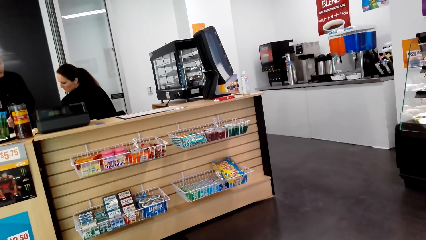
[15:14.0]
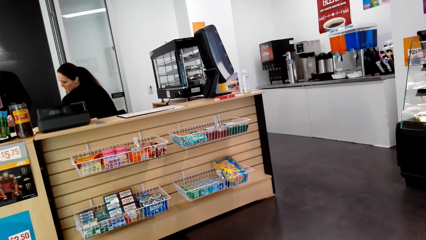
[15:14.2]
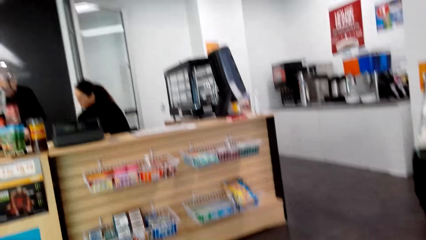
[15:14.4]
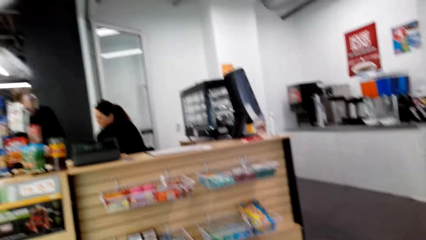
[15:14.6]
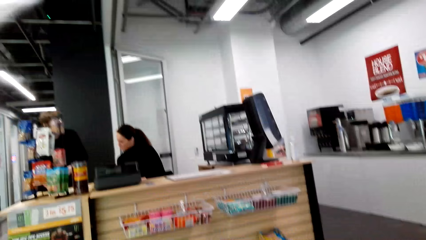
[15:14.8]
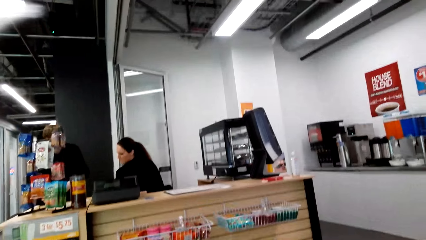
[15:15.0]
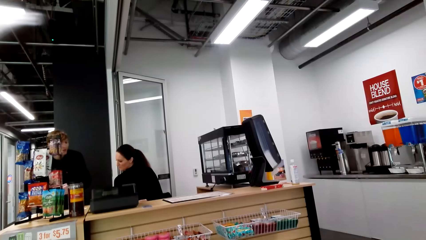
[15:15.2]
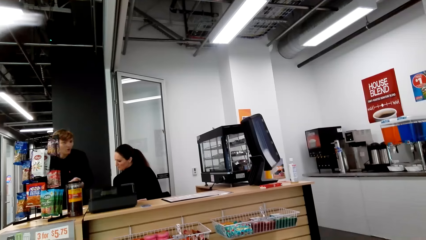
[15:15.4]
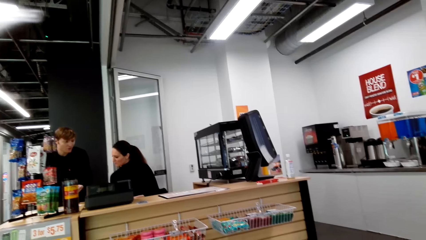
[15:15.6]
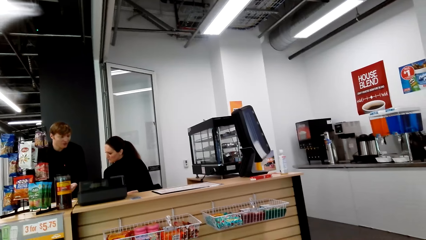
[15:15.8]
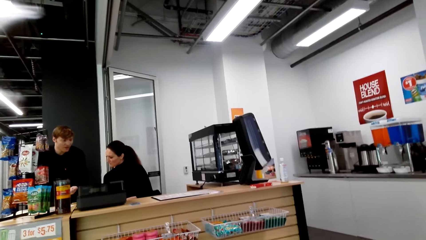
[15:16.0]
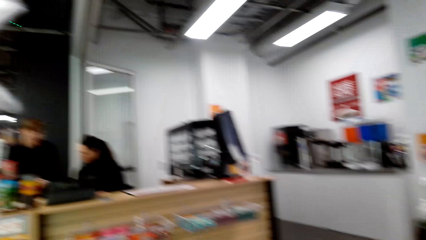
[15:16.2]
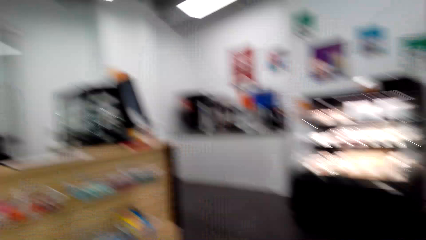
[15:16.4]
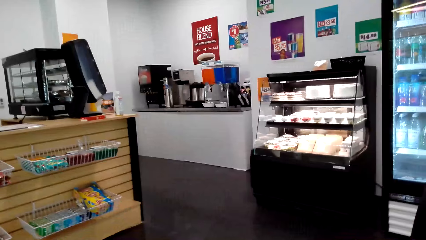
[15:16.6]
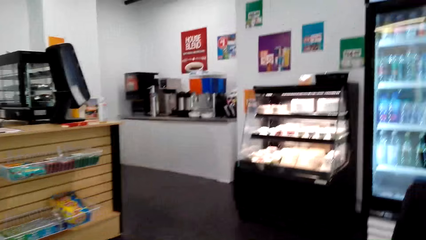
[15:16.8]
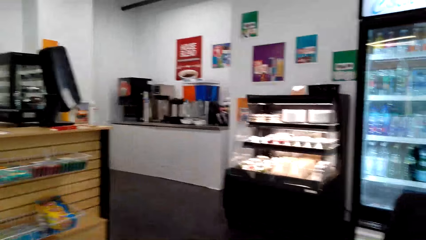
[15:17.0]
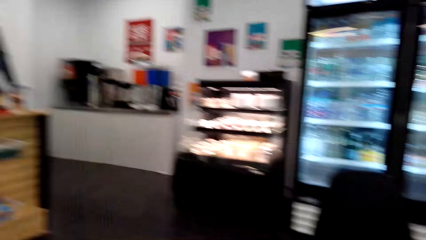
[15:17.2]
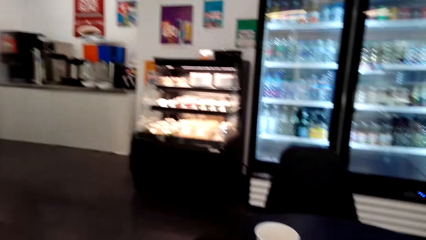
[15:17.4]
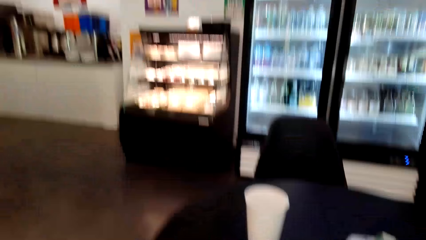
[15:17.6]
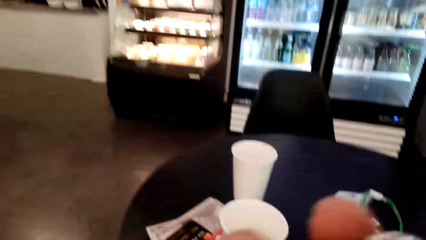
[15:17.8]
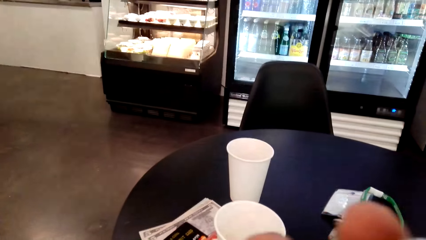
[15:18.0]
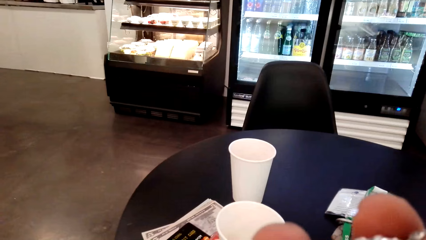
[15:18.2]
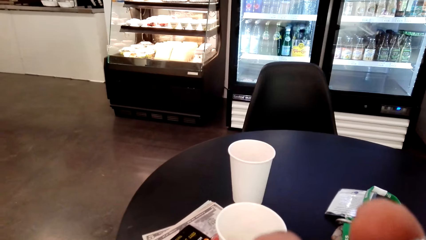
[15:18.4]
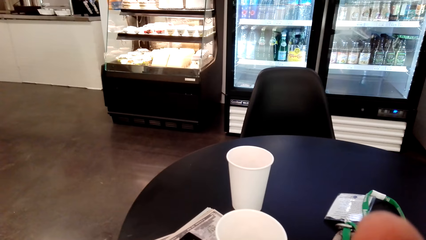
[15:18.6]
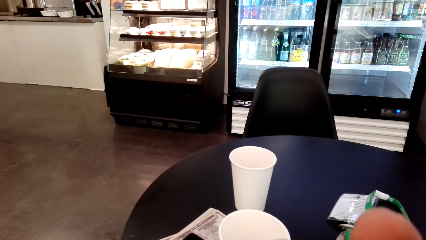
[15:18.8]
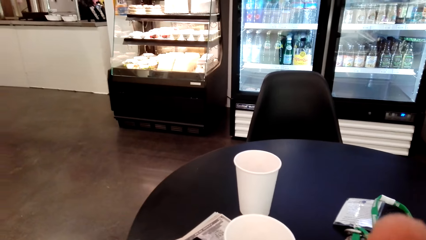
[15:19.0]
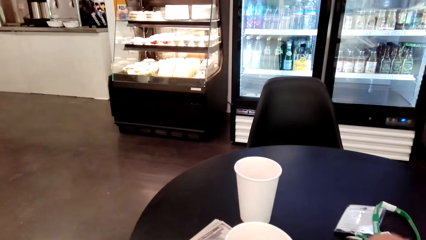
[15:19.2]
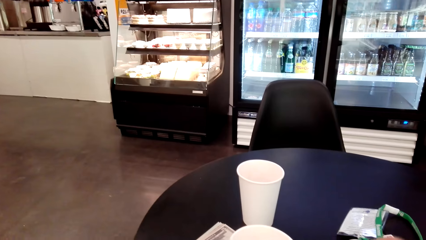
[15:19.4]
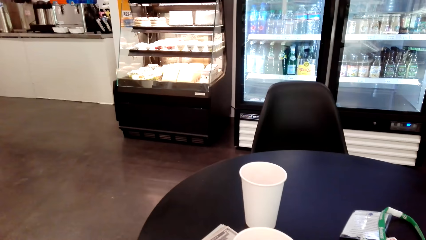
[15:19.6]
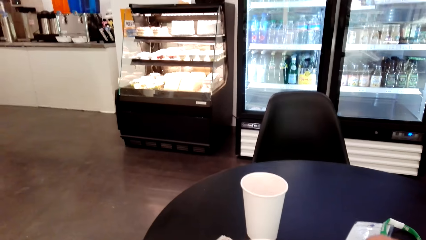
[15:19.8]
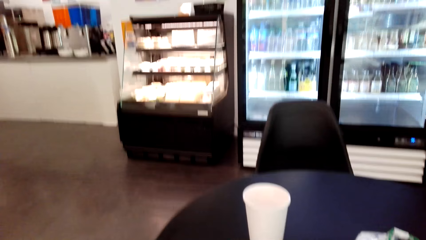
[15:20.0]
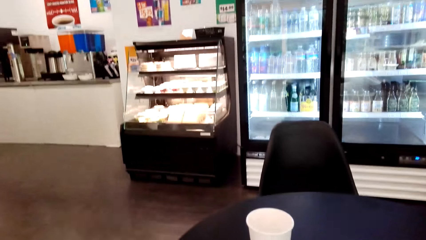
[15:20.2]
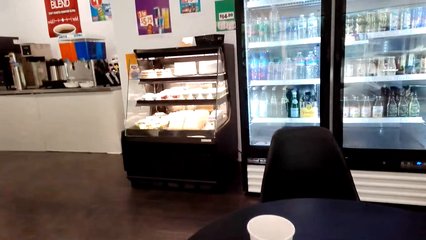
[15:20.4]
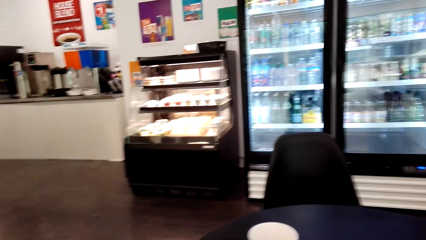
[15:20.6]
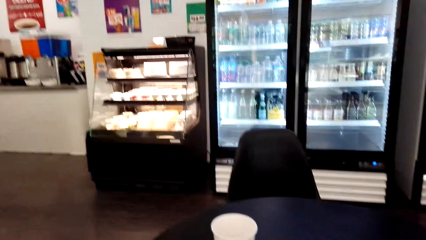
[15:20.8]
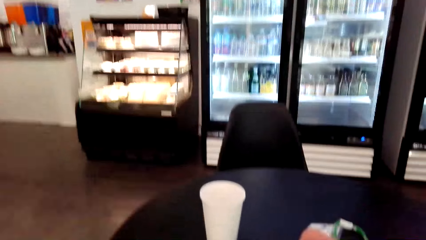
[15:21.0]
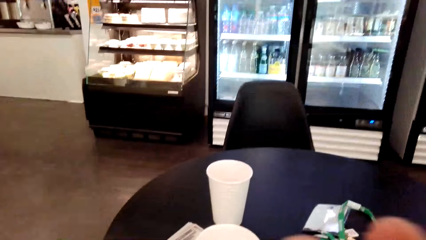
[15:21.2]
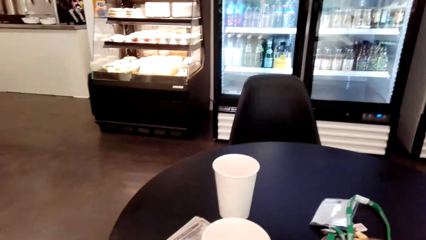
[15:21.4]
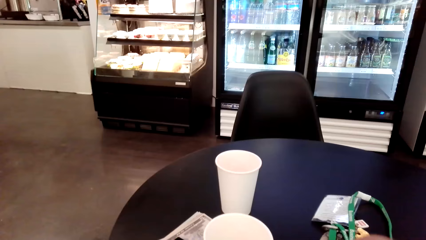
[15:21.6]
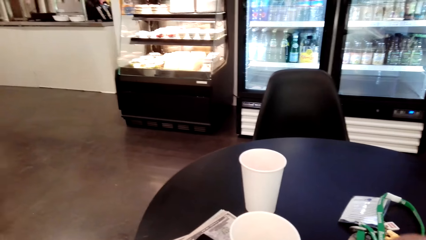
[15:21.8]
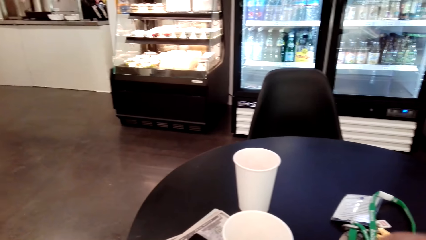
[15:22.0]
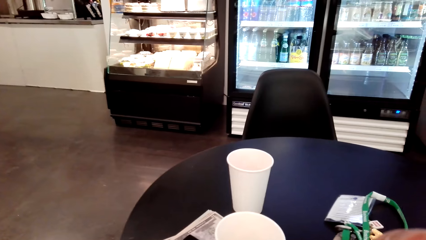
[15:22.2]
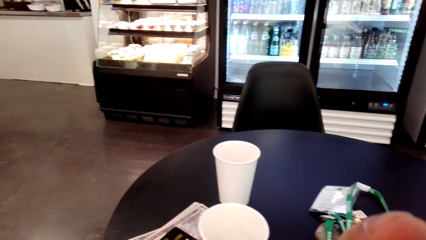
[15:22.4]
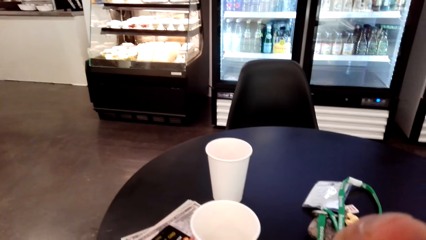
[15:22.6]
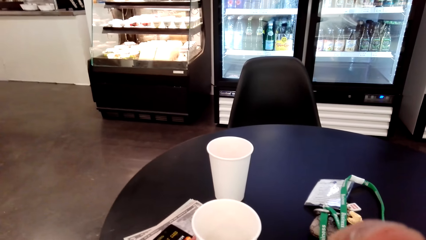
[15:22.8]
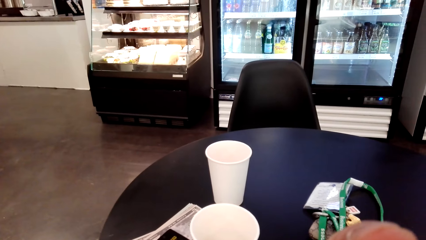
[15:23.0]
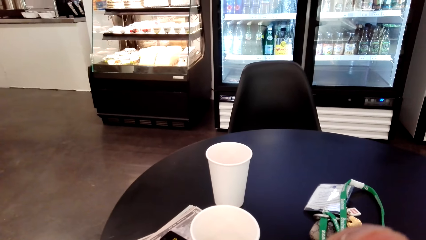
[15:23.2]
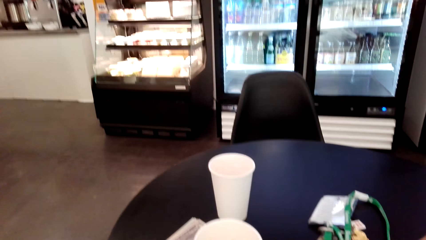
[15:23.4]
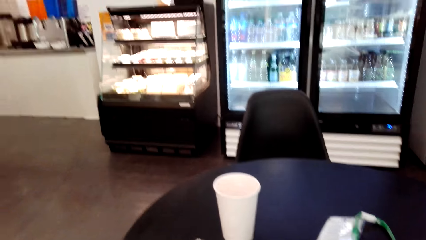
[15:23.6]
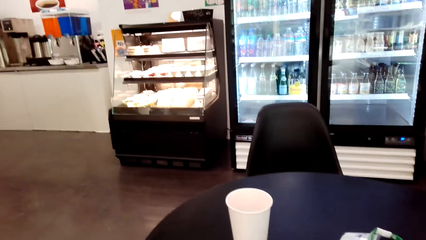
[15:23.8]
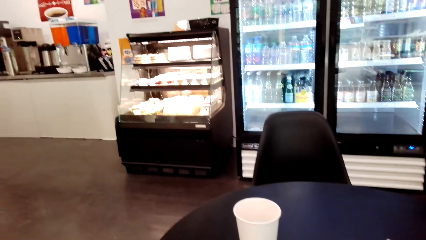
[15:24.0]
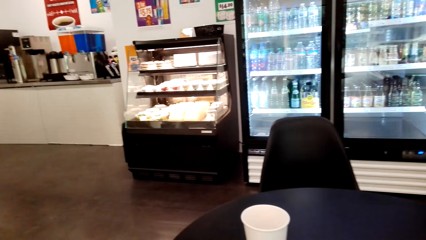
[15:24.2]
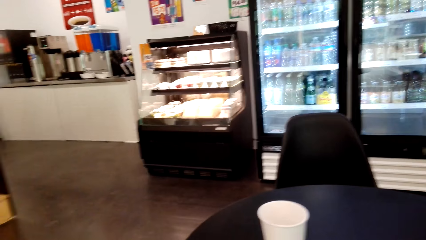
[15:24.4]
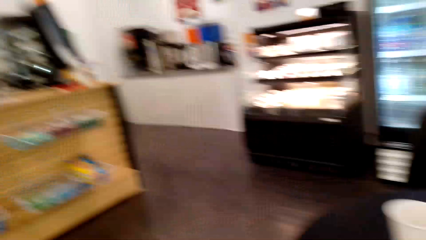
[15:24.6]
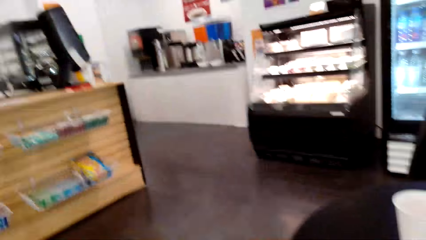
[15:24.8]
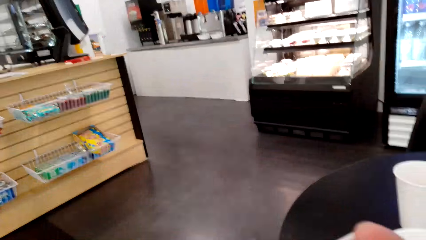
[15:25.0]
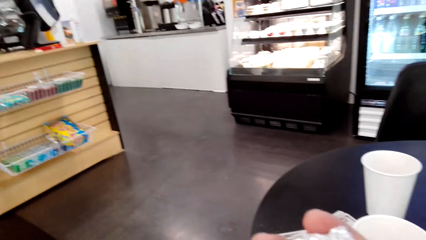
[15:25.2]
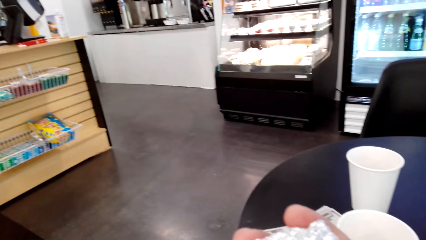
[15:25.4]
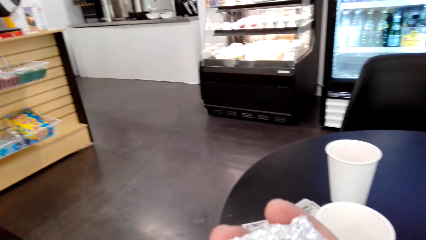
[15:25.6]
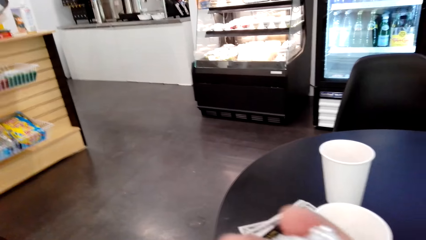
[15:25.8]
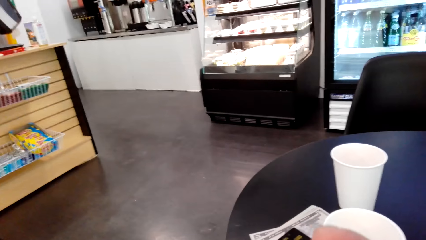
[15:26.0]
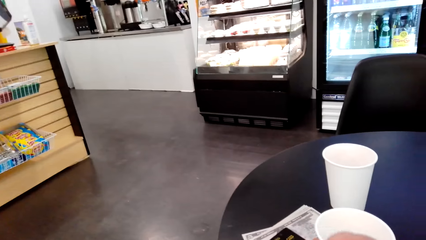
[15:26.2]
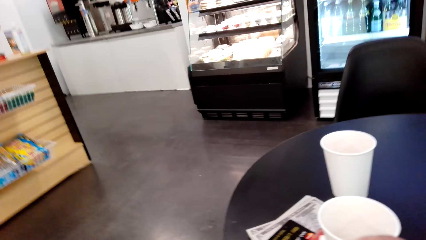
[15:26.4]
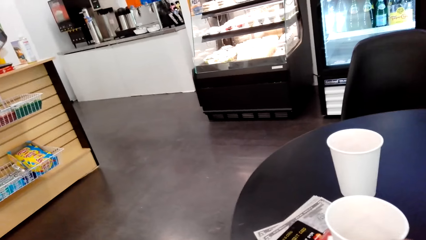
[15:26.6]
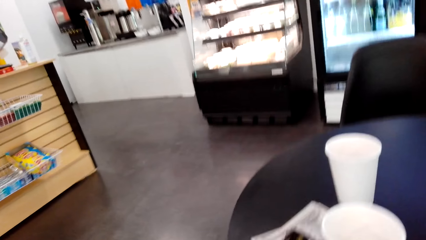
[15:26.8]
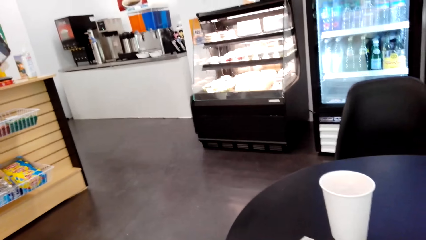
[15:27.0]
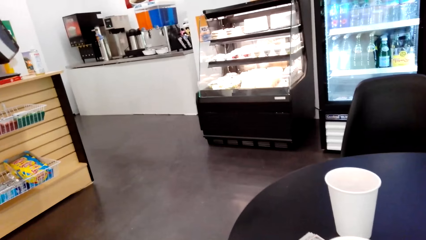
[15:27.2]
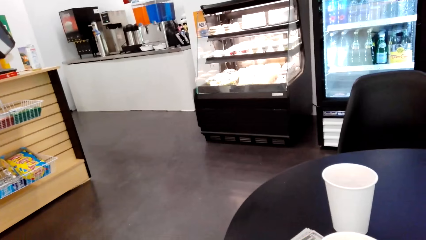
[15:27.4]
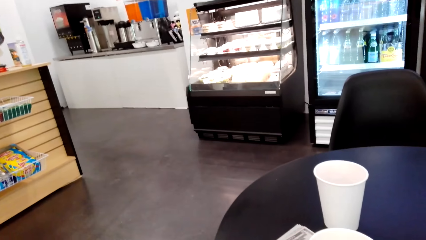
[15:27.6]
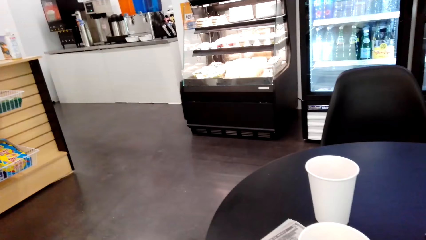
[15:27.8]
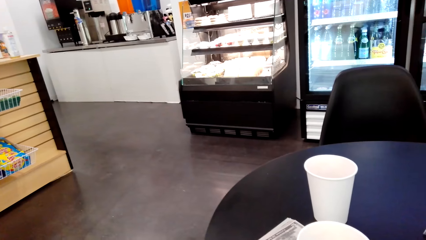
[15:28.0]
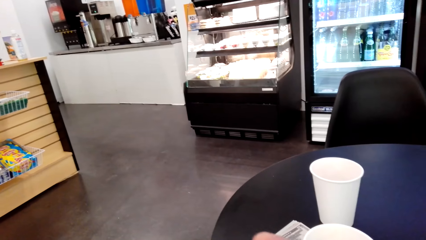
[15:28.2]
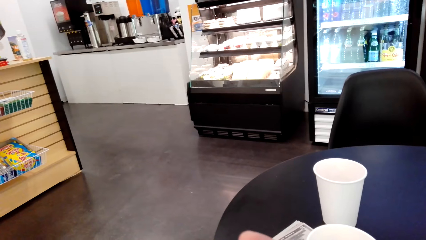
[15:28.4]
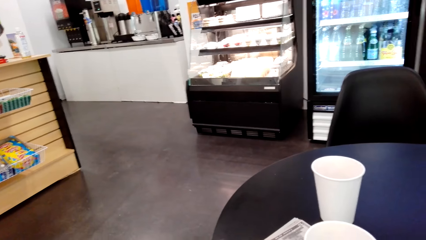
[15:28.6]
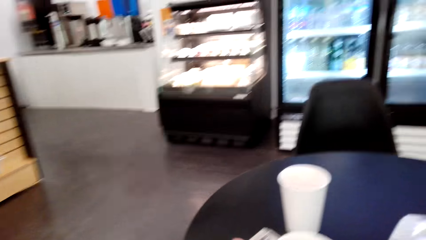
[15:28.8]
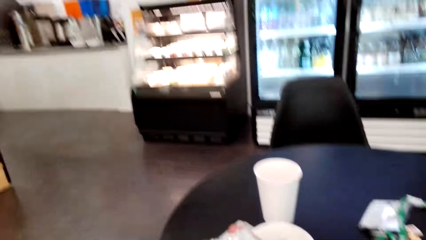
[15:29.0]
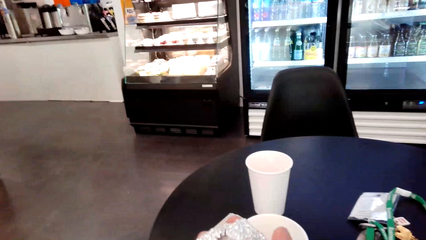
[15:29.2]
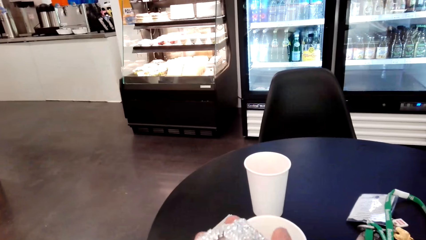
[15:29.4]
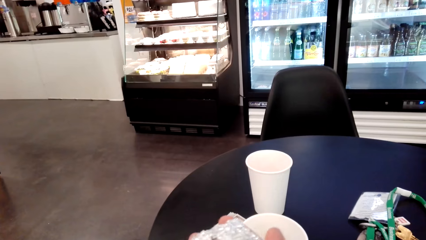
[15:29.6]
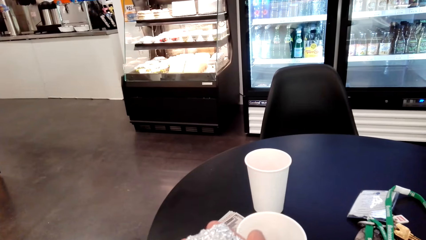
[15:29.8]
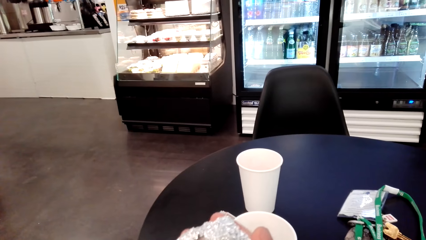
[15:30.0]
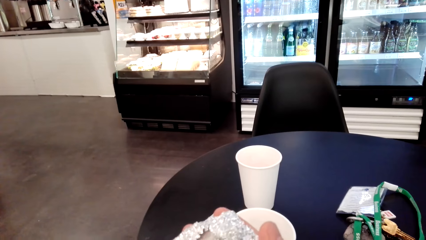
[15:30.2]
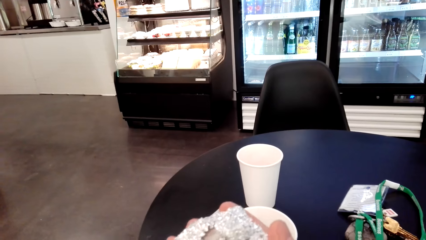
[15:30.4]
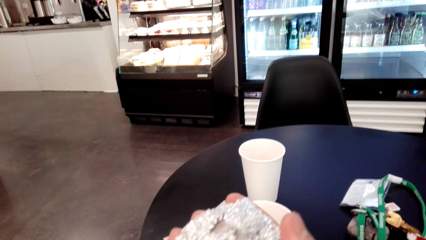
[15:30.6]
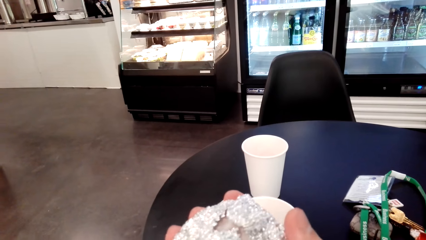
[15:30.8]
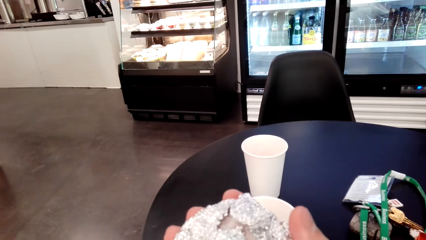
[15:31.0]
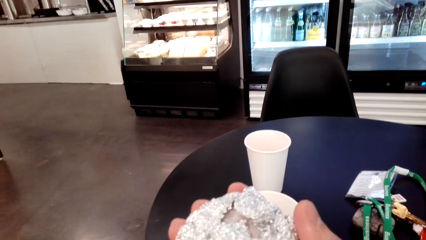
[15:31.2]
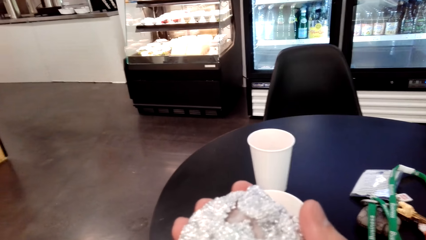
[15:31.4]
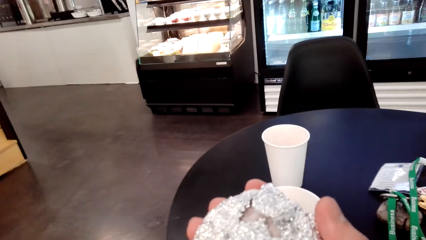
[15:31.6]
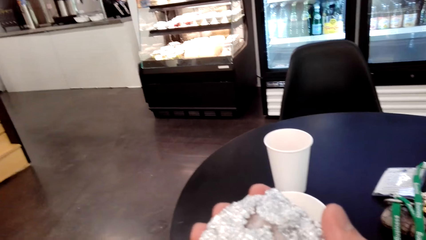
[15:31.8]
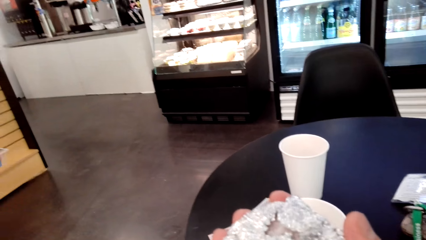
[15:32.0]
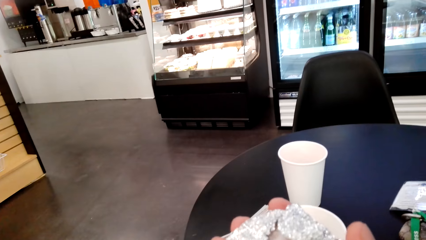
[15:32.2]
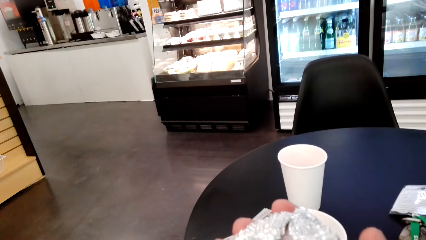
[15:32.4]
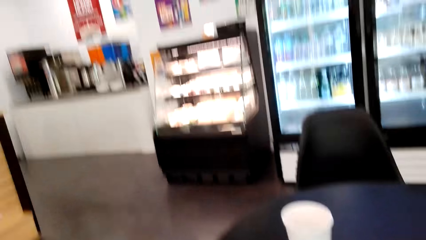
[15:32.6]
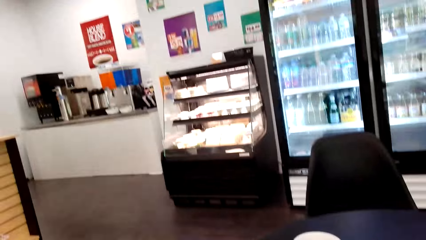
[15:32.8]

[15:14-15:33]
The camera wearer moves the camera around. A man converses with a woman. The camera wearer converses with the woman. They carry something up.
